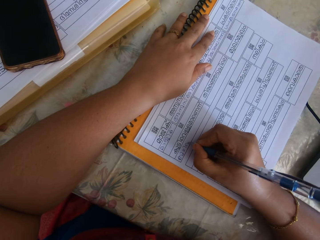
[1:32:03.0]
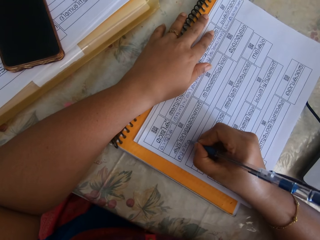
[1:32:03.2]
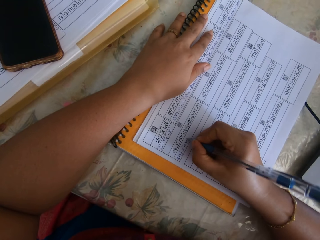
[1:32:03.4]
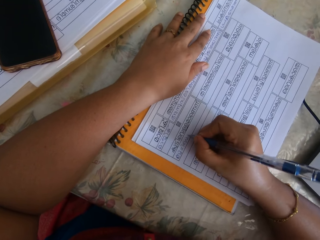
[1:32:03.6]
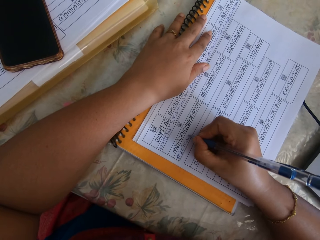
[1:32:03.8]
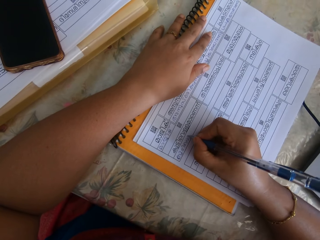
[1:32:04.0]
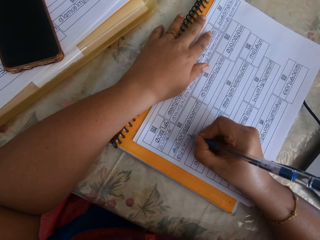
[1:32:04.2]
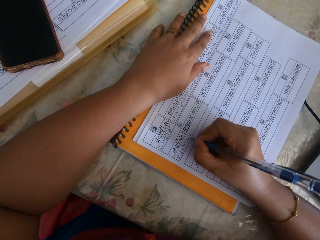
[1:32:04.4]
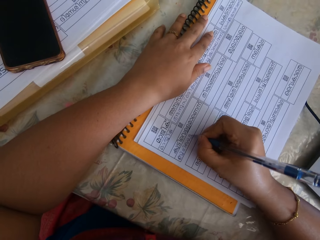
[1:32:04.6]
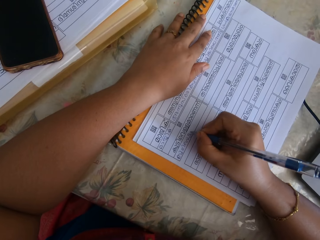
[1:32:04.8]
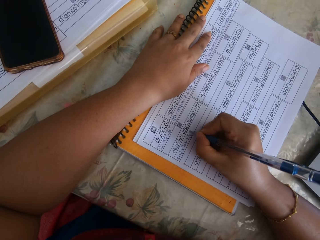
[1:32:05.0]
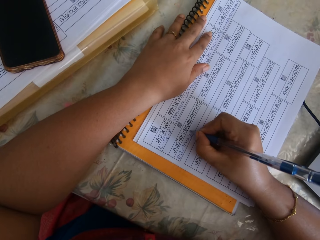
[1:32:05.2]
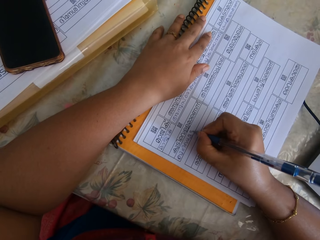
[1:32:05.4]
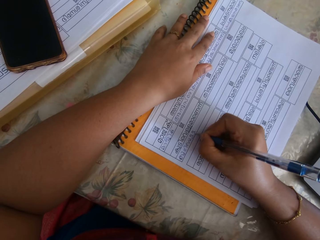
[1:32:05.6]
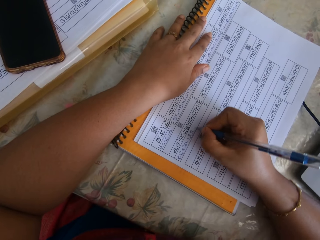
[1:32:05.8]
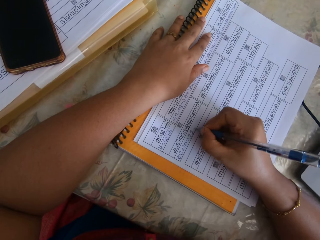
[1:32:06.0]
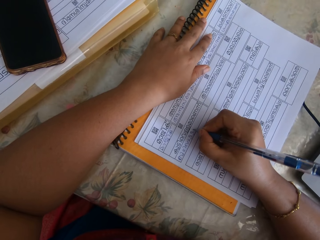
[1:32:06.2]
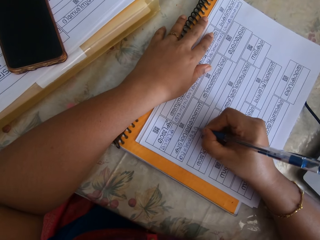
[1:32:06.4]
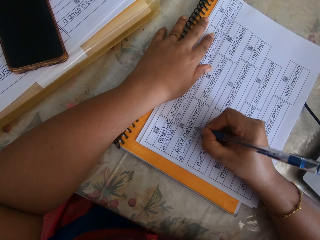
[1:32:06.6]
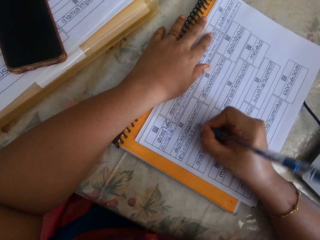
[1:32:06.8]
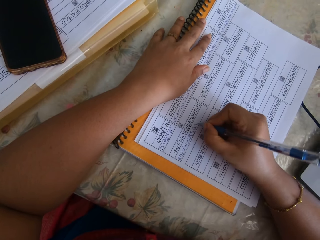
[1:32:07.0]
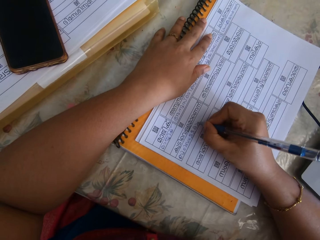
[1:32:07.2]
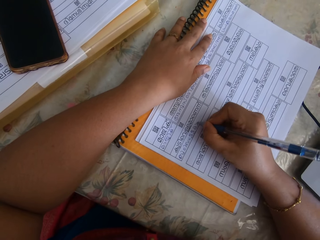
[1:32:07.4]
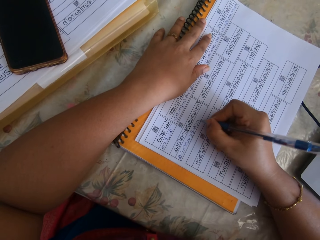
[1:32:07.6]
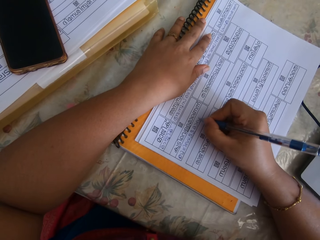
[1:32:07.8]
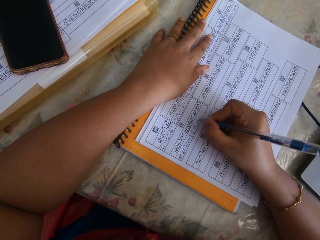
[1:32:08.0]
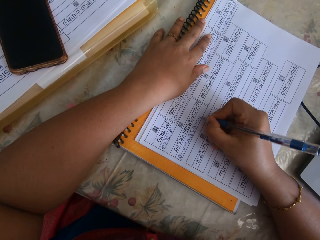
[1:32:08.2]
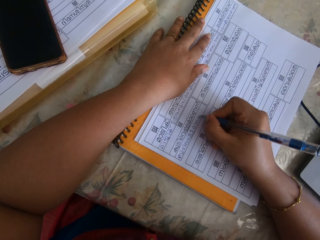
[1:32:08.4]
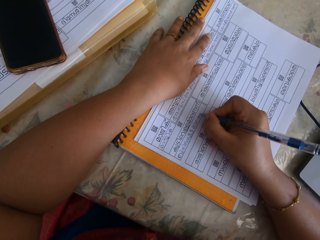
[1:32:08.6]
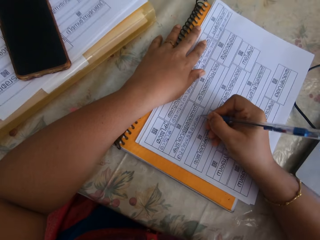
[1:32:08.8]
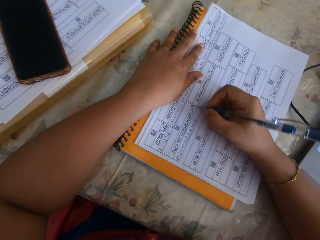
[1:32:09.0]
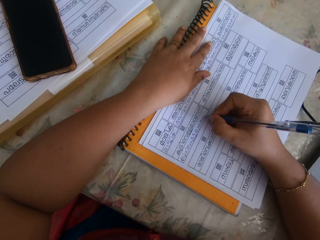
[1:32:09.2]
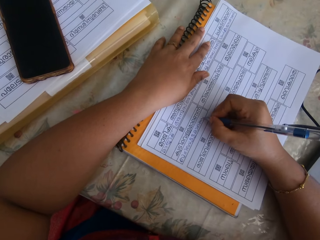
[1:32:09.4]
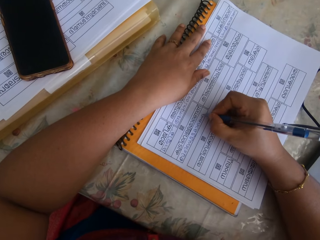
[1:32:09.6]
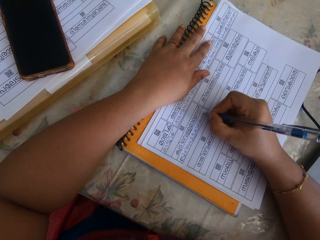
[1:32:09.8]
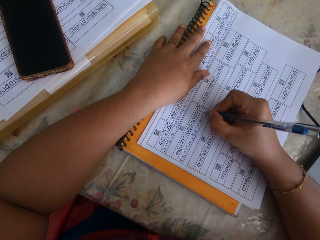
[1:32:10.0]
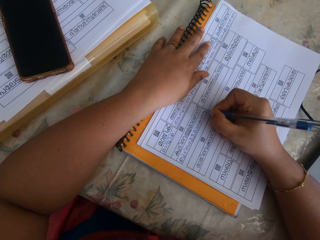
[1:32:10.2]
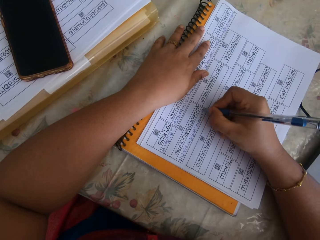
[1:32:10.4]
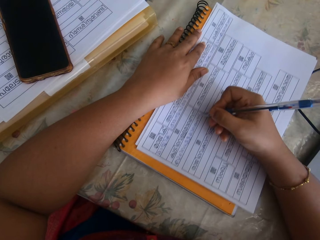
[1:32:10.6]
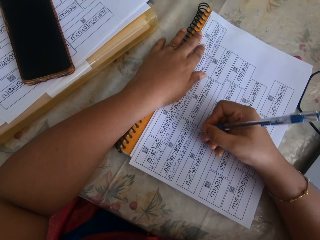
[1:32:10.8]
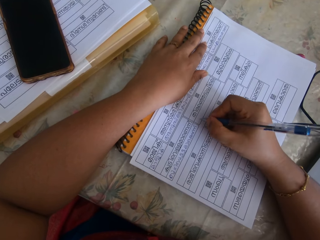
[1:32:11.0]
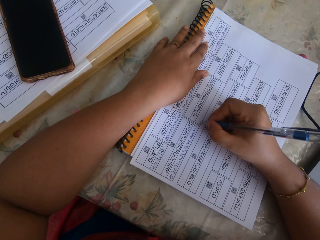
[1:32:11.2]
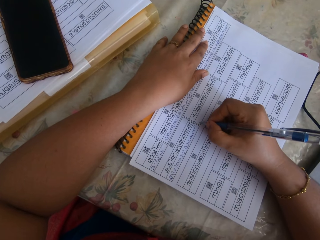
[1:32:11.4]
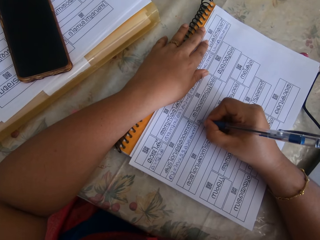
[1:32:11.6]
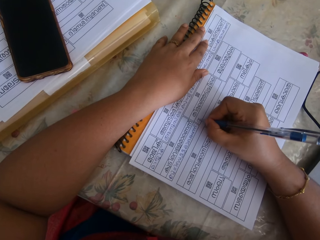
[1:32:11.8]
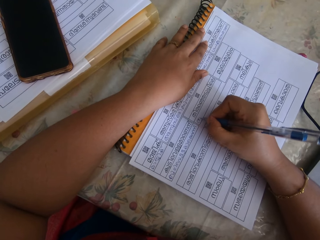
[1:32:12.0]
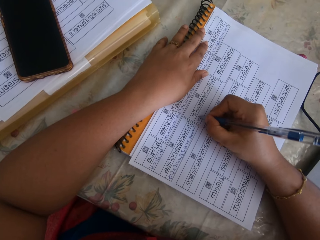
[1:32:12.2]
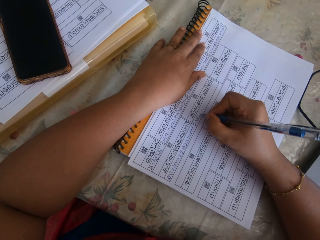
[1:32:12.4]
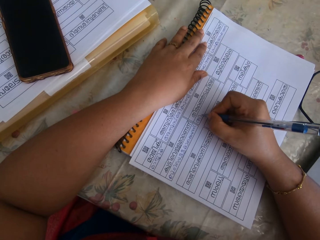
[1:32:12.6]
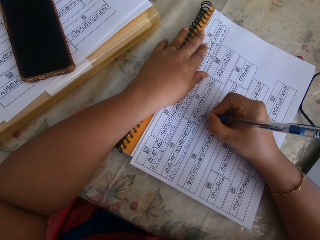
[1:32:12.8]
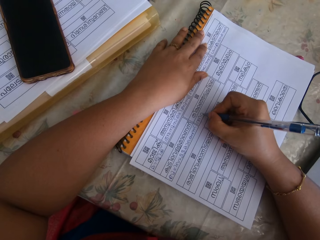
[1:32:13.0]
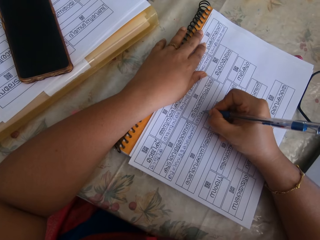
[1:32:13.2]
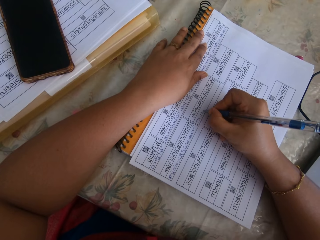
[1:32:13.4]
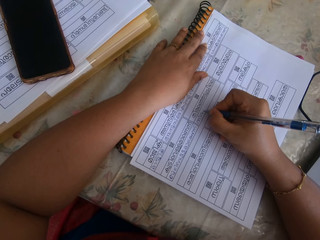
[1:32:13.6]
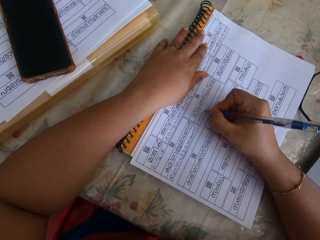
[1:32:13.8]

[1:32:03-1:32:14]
The camera wearer writes on the paper. She writes on the paper again. She moves the piece of paper on the table with her right hand. She writes on the piece of paper with the pen in her right hand.

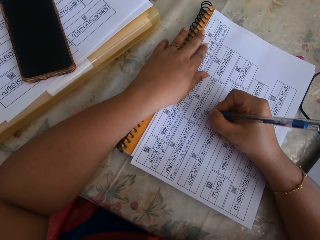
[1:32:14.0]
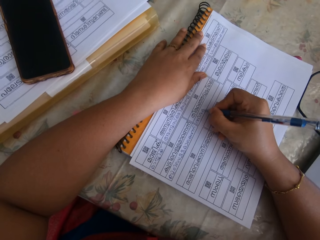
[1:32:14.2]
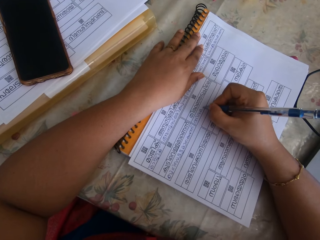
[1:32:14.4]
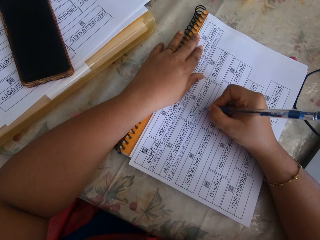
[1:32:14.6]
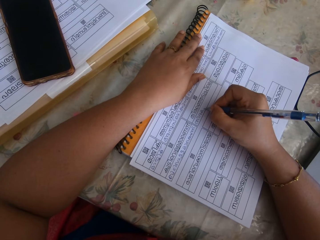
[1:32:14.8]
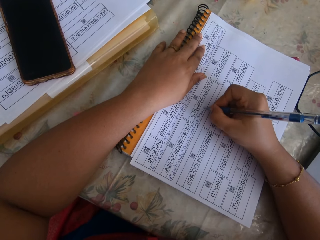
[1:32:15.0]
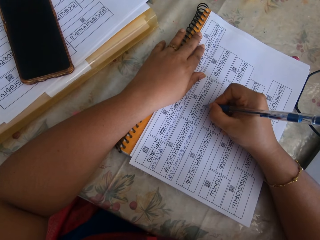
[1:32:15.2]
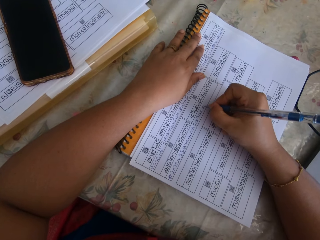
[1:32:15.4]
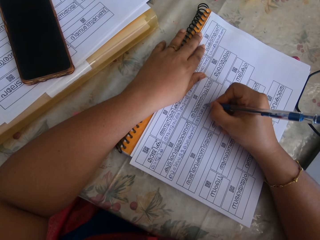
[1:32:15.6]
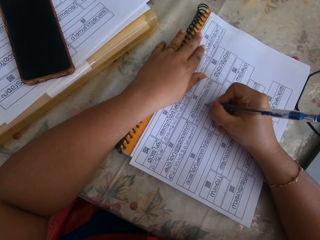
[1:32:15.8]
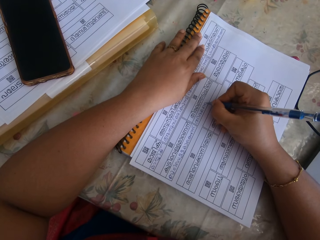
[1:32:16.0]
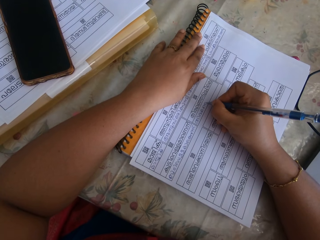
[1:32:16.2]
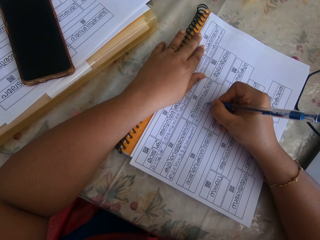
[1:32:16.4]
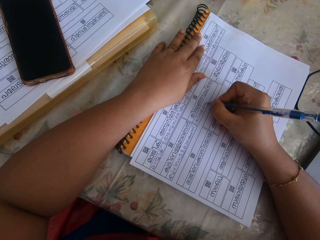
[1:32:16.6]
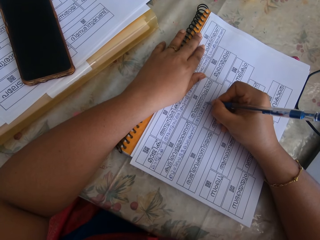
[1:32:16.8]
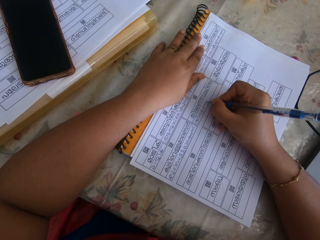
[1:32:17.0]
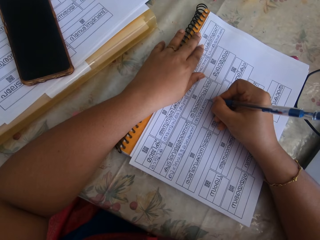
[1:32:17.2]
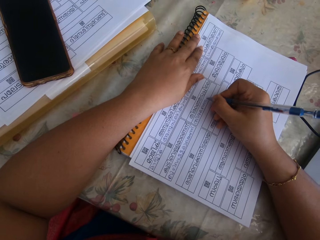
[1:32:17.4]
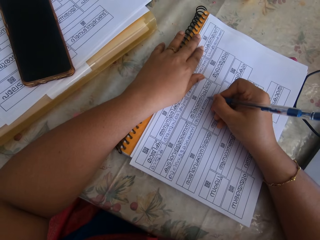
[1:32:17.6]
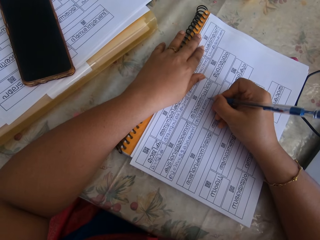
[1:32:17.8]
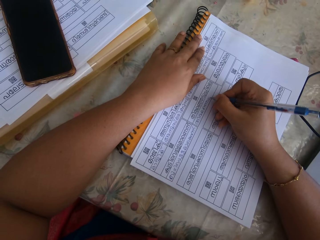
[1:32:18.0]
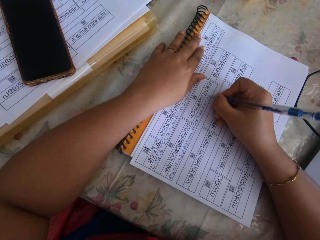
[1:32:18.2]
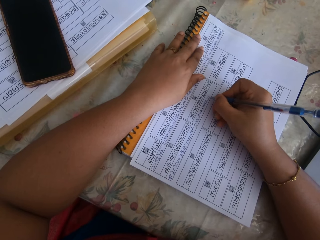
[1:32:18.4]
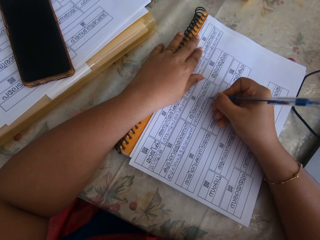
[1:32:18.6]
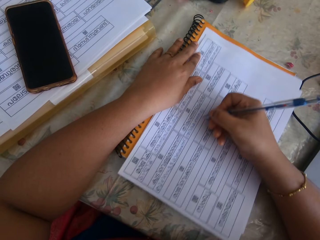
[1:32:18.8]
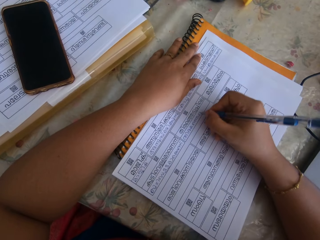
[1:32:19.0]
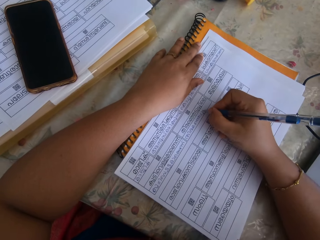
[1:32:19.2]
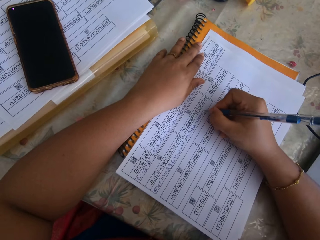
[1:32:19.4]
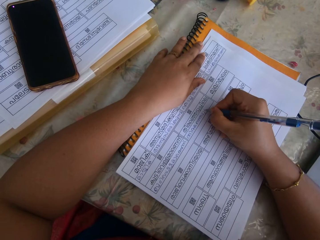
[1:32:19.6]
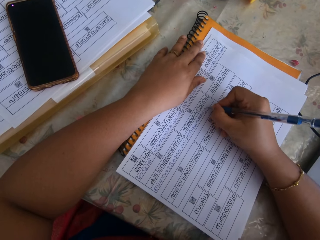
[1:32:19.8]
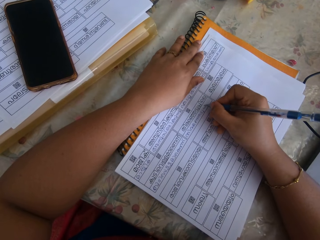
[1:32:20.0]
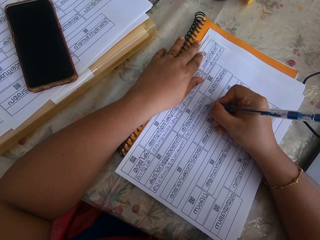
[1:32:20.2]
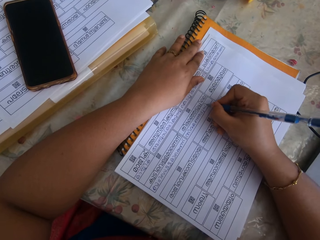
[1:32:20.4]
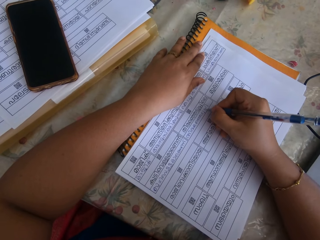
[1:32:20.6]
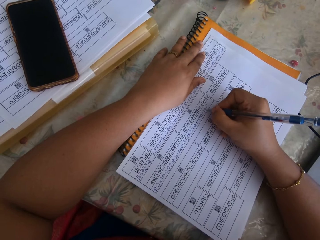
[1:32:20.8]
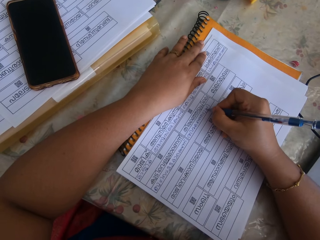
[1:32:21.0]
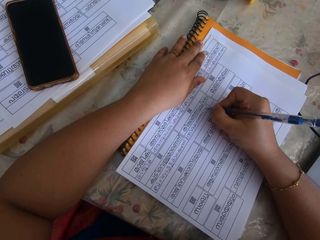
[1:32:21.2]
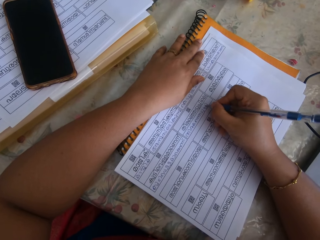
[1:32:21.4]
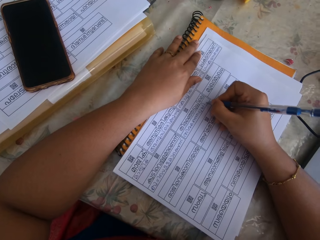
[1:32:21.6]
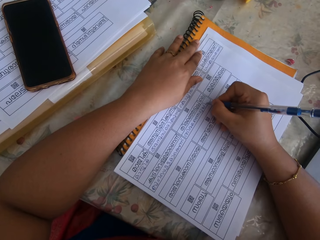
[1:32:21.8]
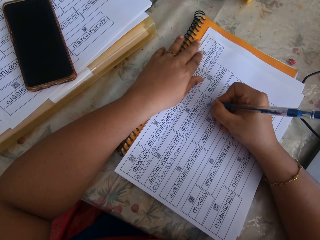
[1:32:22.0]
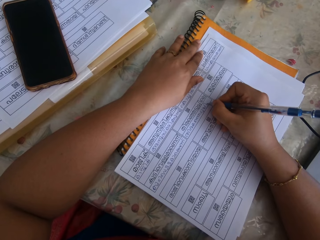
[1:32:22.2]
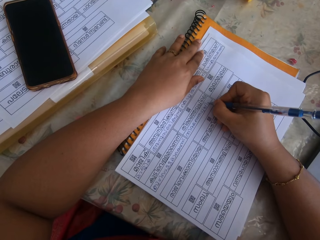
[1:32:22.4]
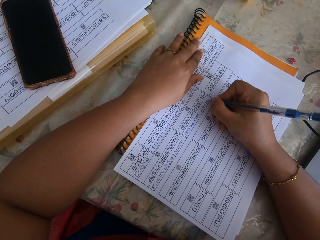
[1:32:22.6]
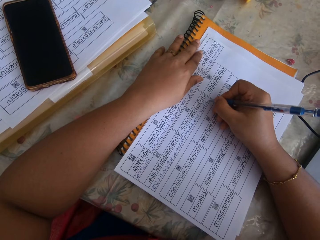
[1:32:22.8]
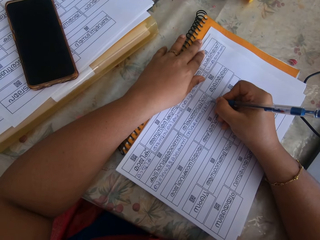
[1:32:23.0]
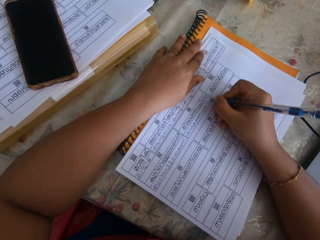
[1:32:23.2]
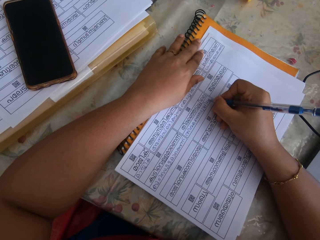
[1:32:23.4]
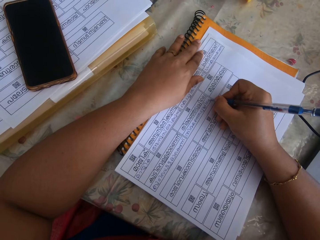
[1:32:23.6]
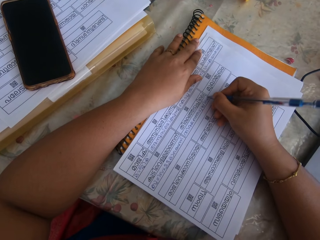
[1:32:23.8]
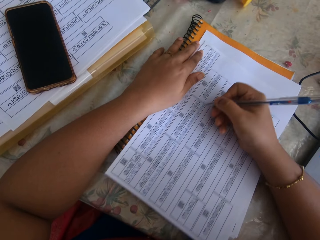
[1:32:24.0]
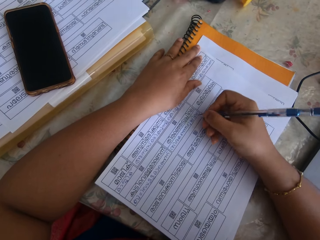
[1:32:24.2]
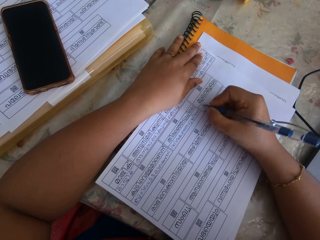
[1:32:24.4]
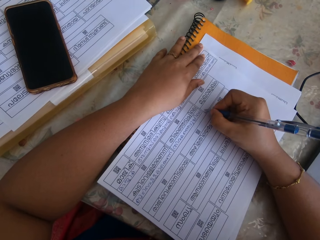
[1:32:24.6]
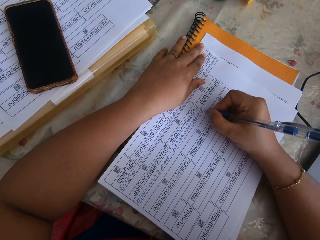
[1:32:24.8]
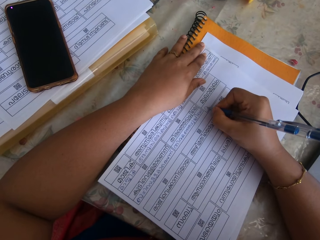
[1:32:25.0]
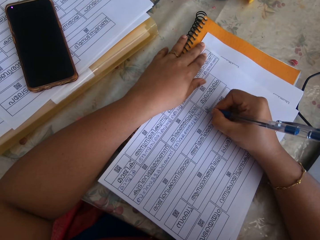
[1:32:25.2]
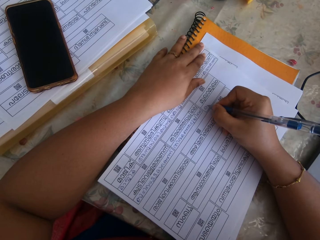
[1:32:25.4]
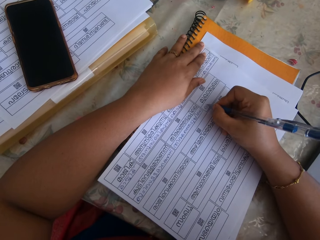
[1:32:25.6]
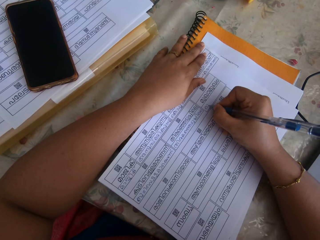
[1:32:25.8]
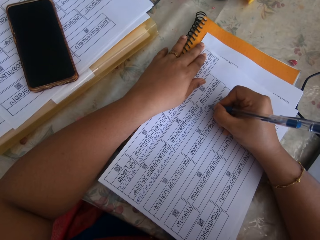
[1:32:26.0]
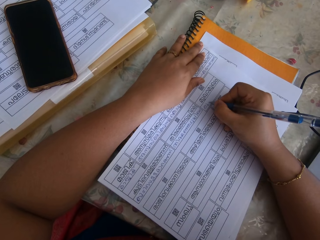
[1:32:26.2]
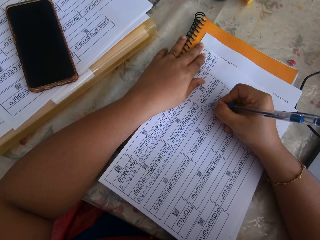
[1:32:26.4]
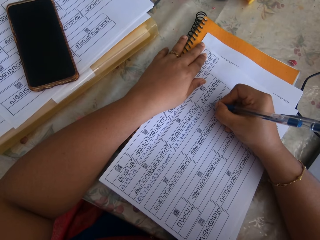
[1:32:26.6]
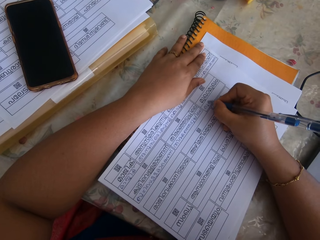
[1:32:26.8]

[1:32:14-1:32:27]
The camera wearer writes on the paper. She moves the piece of paper on the table with her right hand. She writes on the piece of paper with the pen in her right hand. She moves the piece of paper on the table with her right hand. She writes on the piece of paper with the pen in her right hand.
